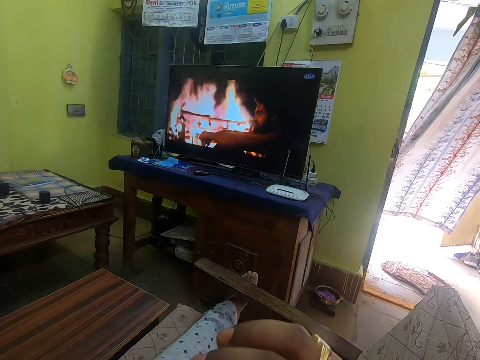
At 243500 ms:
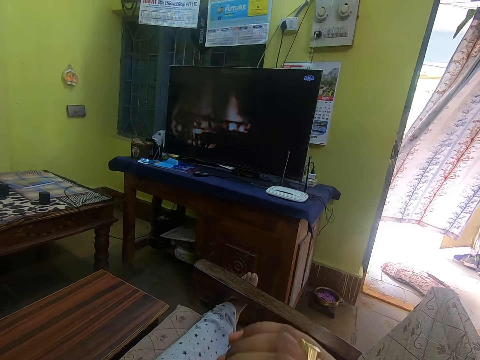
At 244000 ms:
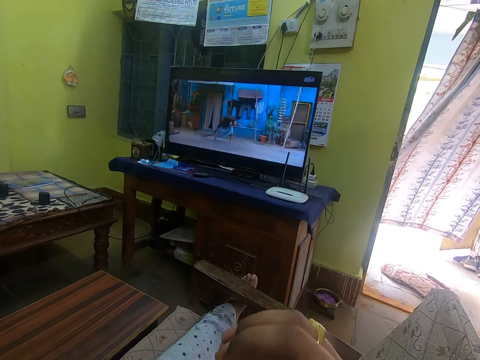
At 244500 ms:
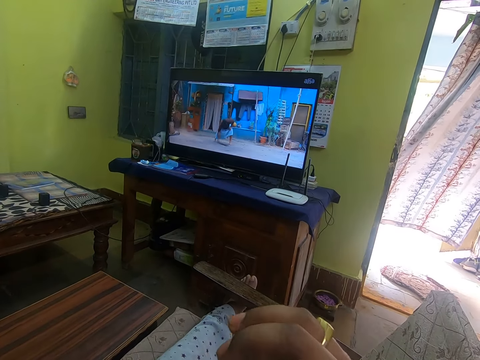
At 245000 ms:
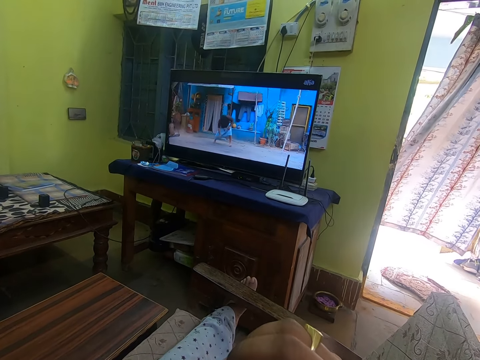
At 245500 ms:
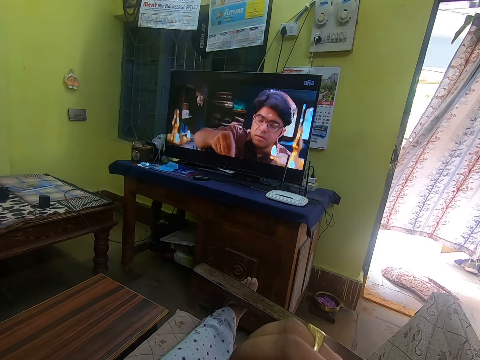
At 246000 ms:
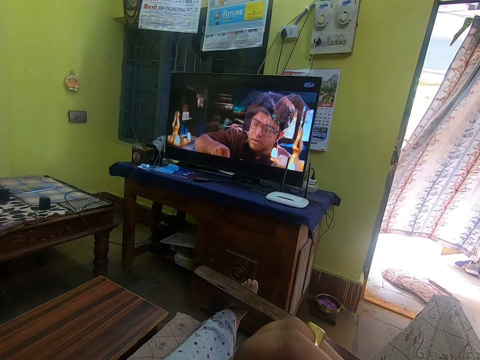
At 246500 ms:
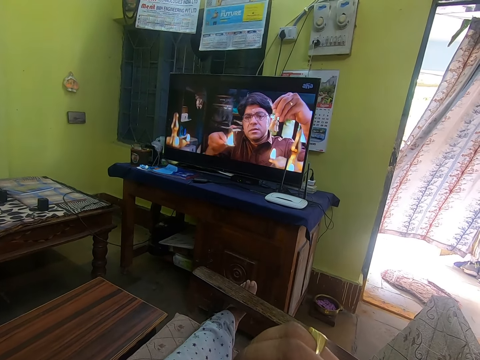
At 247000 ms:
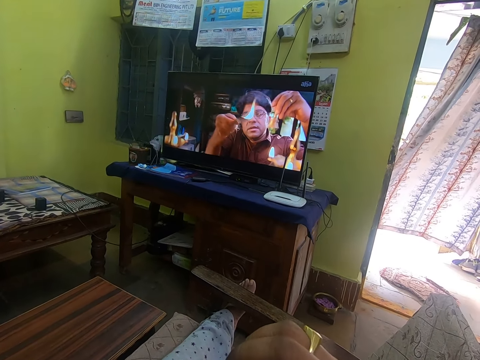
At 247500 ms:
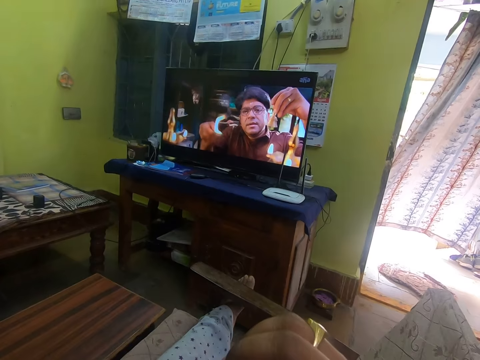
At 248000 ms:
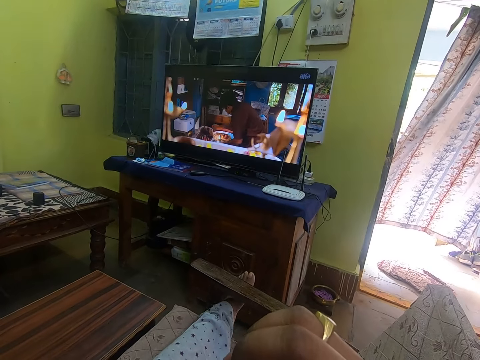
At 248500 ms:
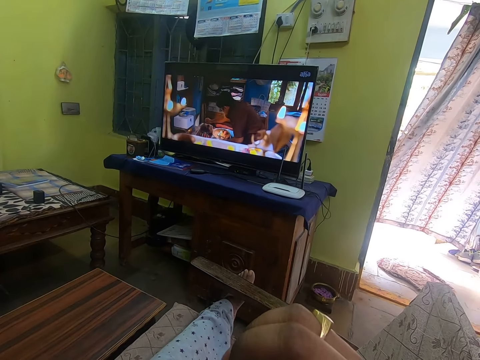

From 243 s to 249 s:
The camera wearer shakes his right hand.

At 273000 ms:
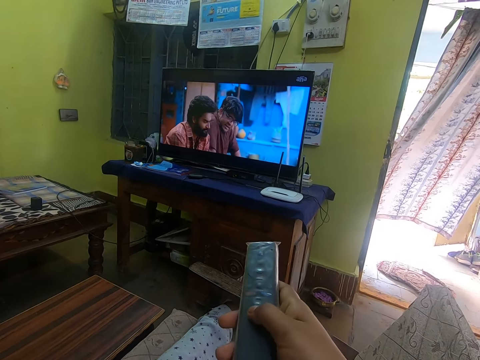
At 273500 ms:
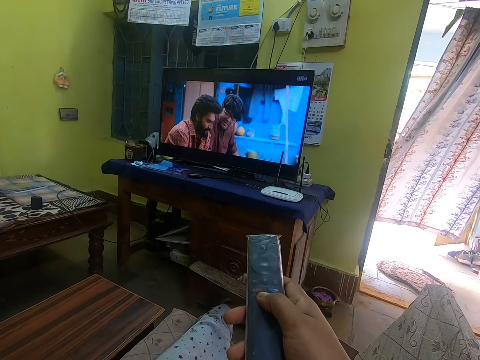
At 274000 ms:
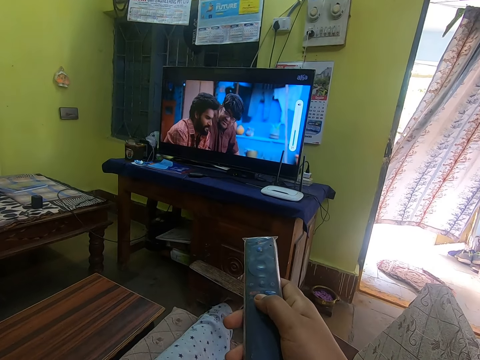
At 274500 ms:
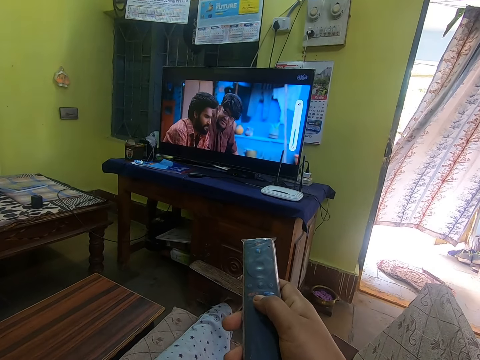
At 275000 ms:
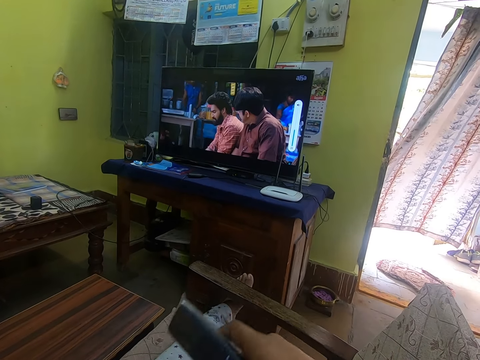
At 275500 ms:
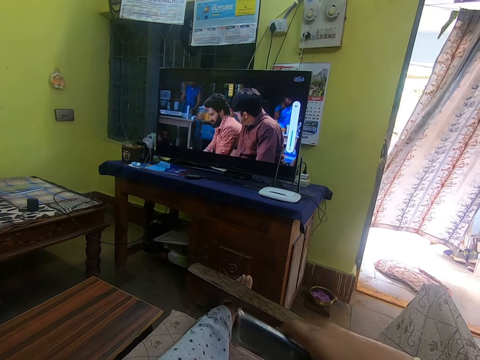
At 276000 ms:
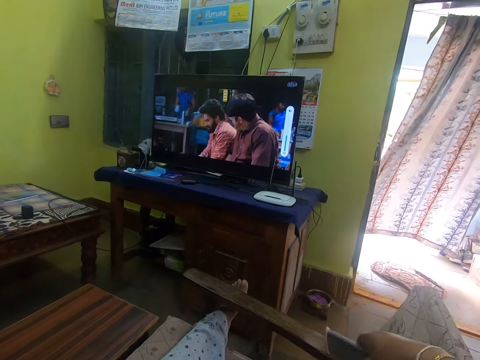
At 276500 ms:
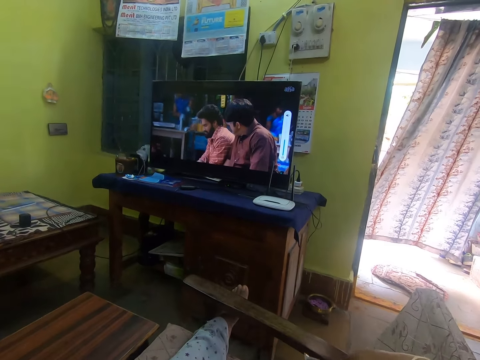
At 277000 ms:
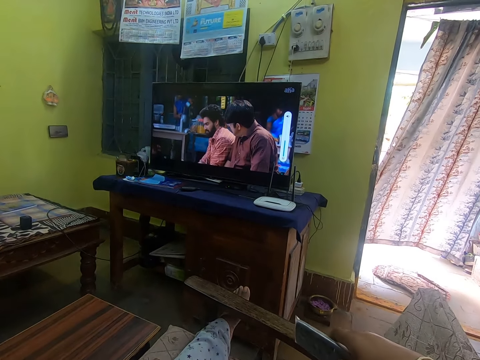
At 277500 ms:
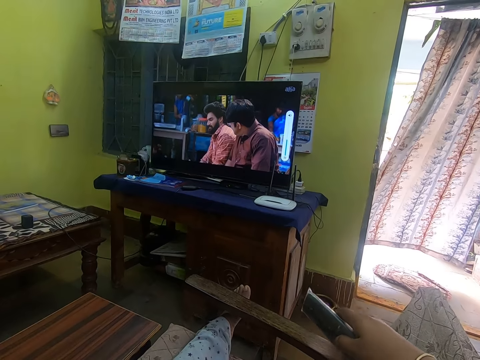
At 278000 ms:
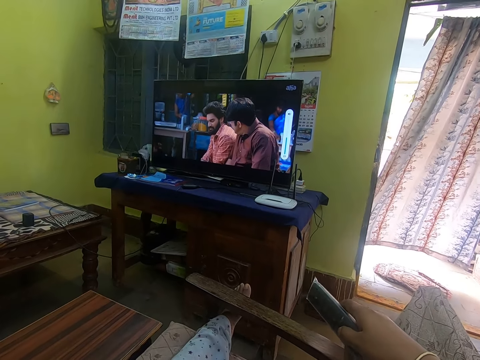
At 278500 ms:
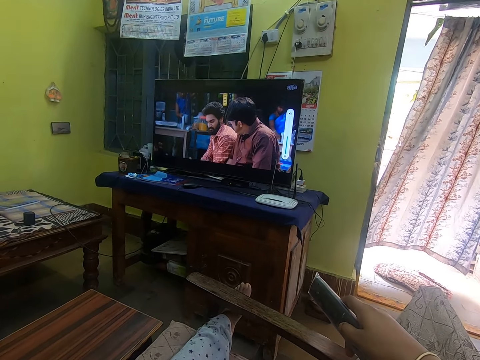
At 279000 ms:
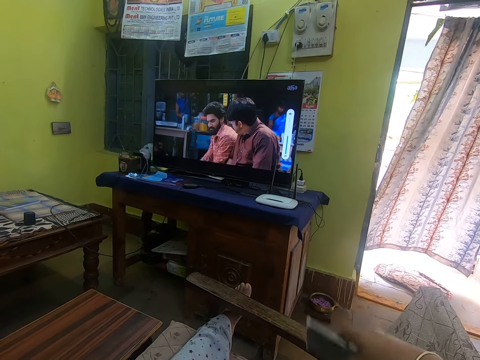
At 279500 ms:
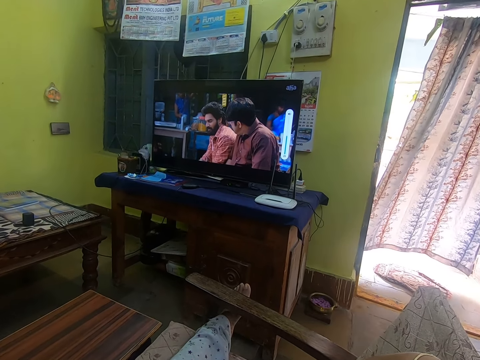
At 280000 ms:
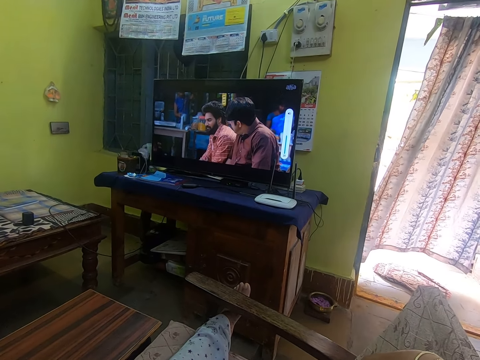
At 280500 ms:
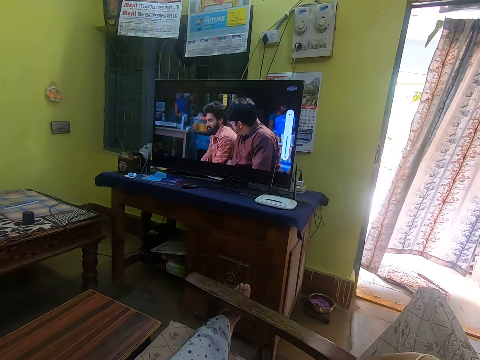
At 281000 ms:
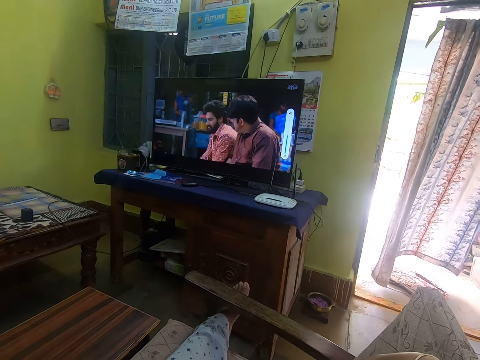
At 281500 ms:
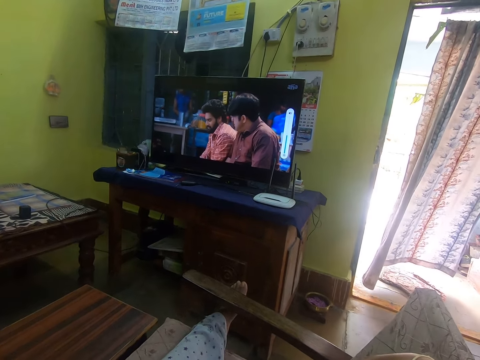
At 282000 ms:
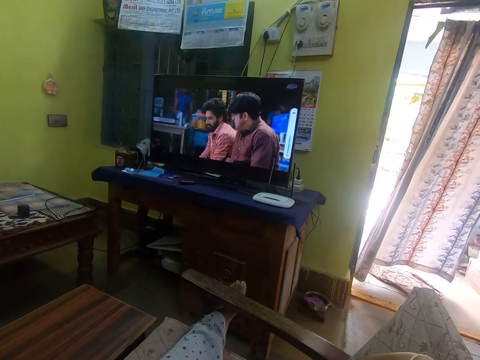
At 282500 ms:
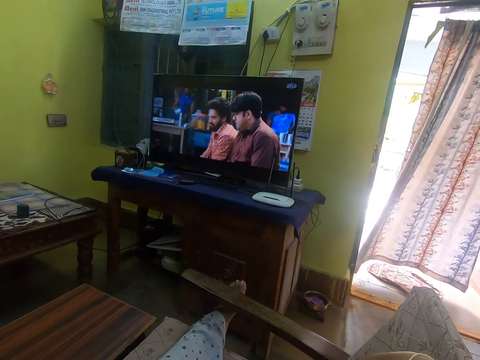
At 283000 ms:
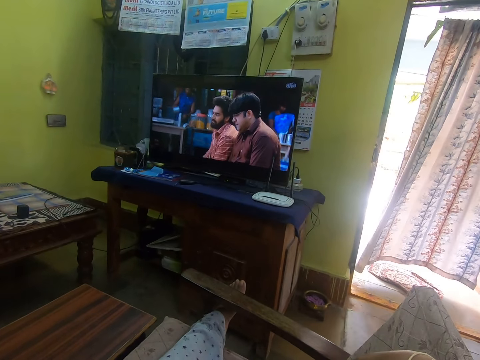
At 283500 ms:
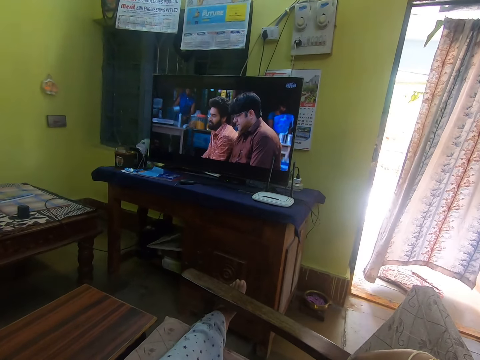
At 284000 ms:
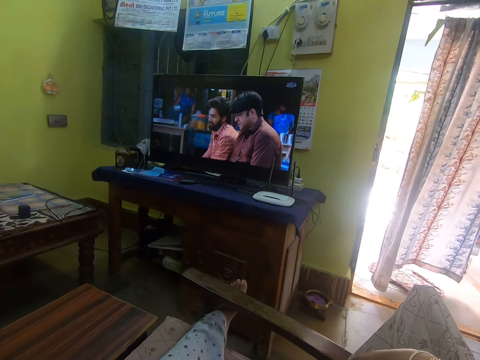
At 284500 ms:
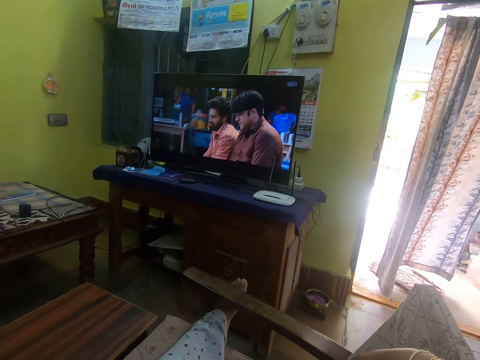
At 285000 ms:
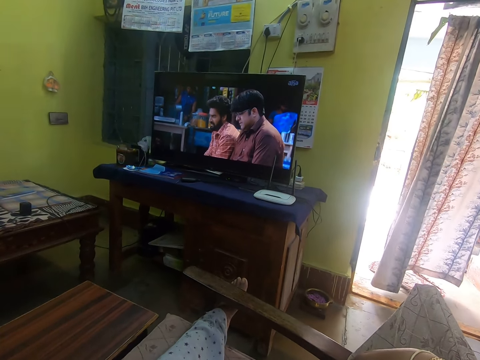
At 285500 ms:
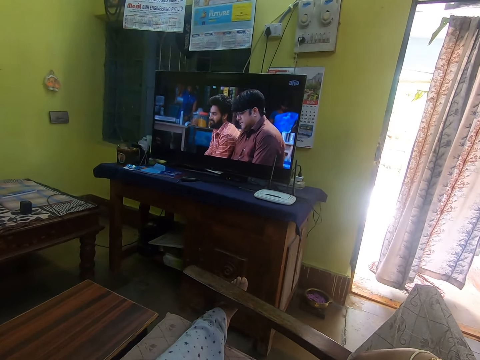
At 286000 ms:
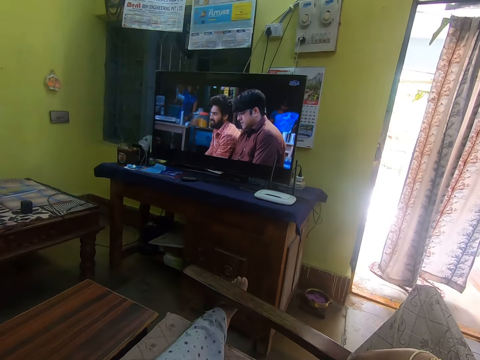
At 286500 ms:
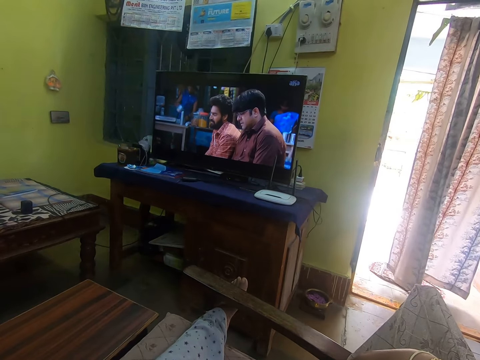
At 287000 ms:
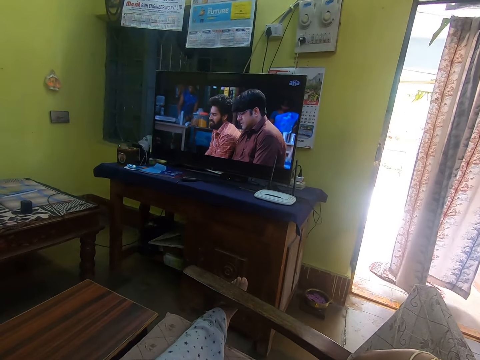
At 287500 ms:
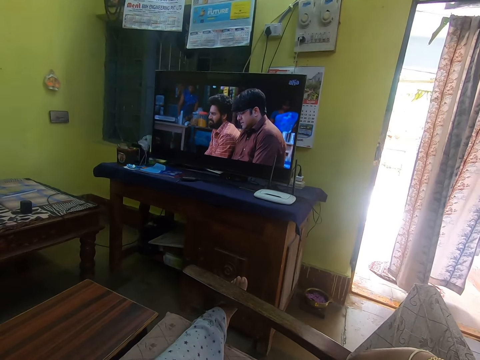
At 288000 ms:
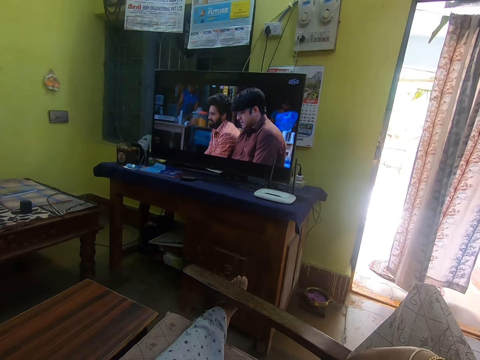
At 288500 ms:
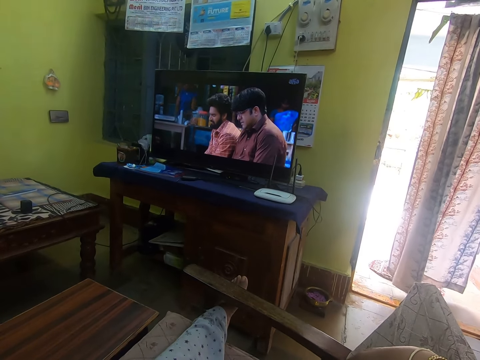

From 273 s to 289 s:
The camera wearer adds volume with the remote with his right hand. He presses the television remote control buttons. He raises the remote with his right hand. He looks at the television.

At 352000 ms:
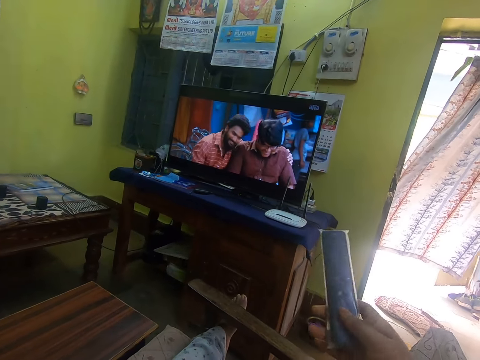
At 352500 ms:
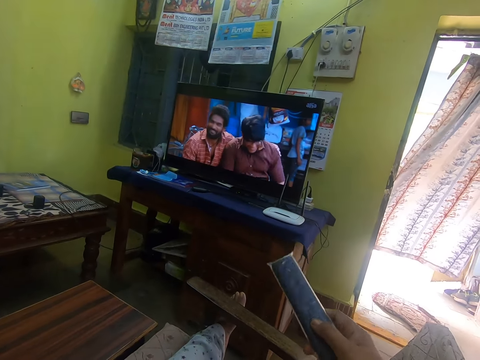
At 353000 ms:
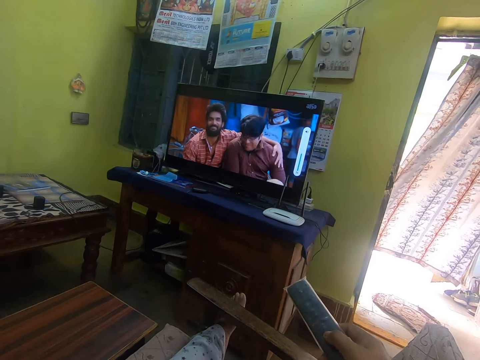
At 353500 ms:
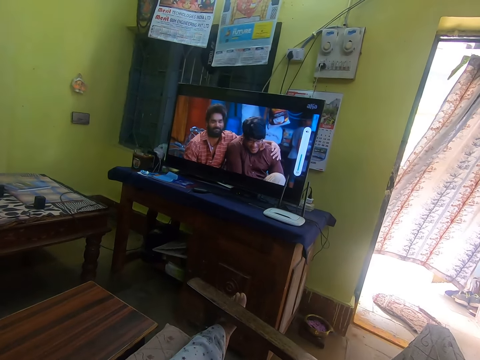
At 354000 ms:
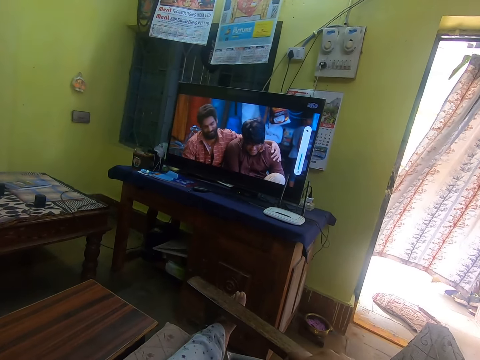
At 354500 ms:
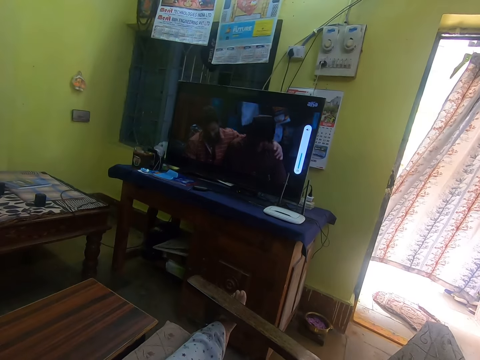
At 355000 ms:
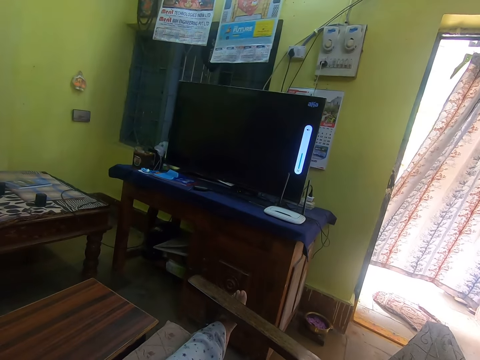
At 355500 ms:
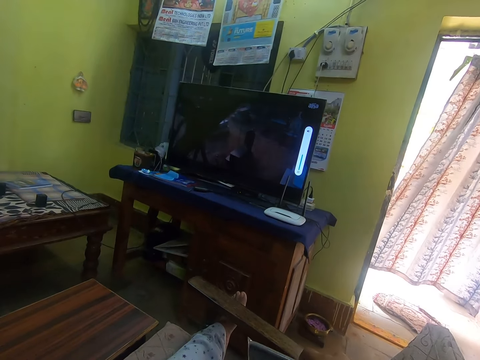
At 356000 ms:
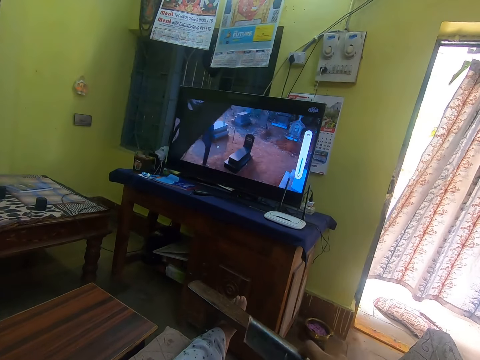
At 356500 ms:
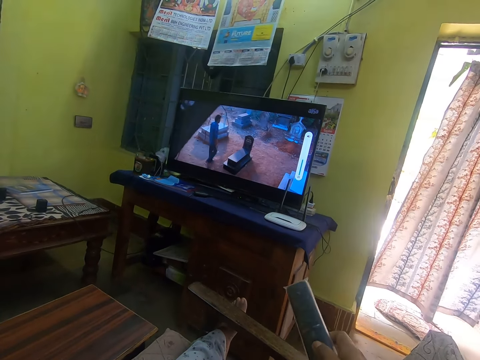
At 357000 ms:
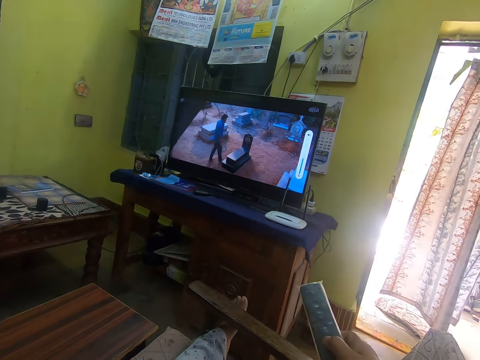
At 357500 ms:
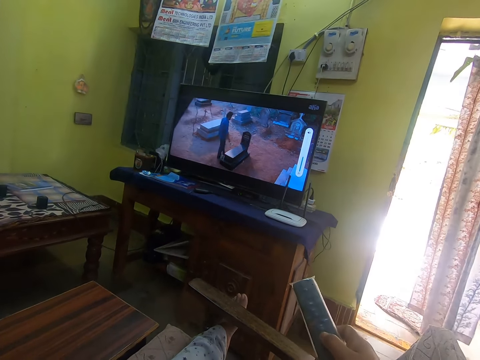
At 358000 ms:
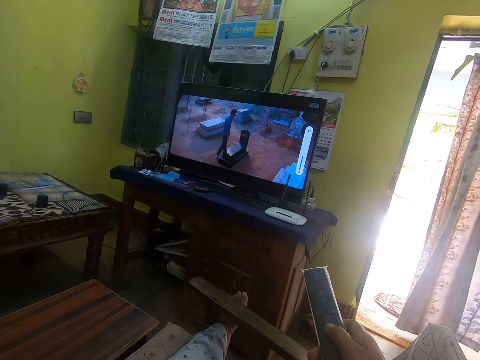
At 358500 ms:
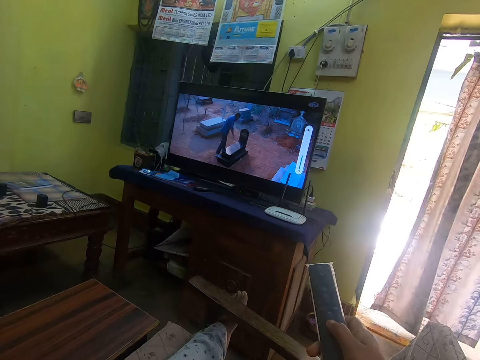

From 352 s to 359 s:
The camera wearer presses the remote.
